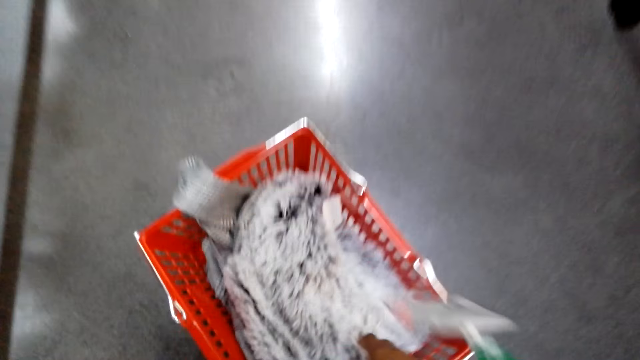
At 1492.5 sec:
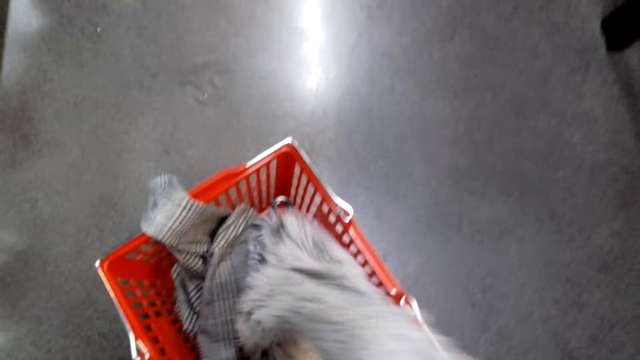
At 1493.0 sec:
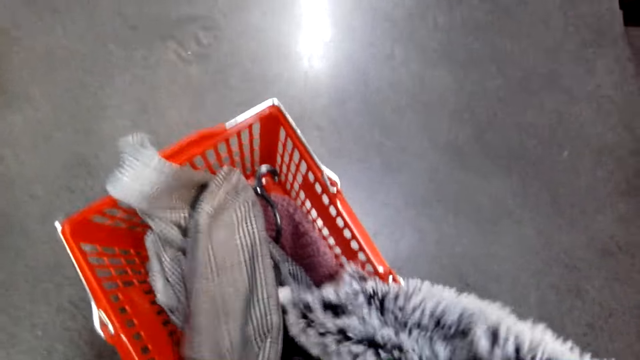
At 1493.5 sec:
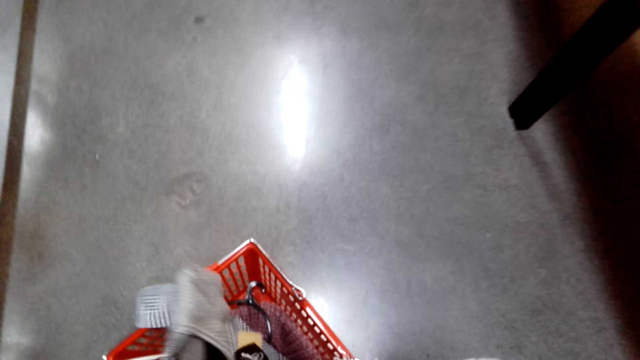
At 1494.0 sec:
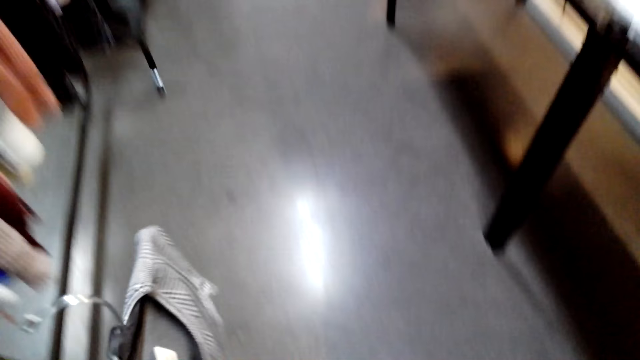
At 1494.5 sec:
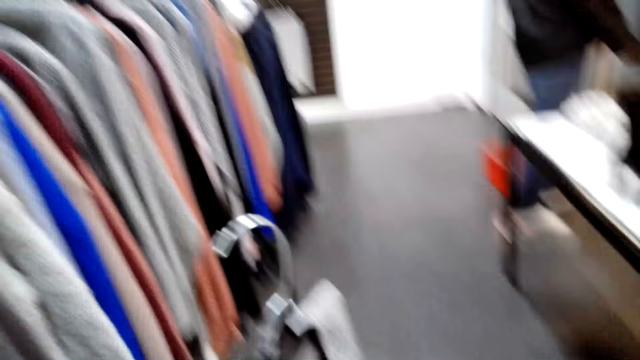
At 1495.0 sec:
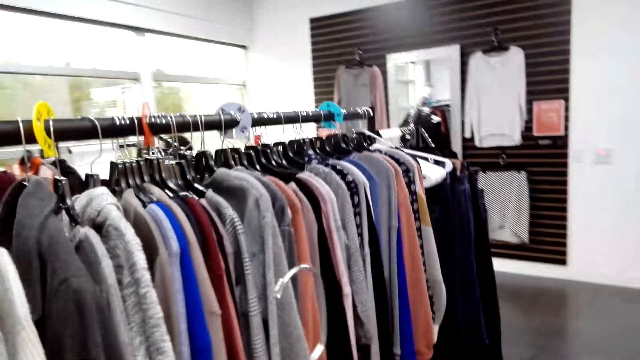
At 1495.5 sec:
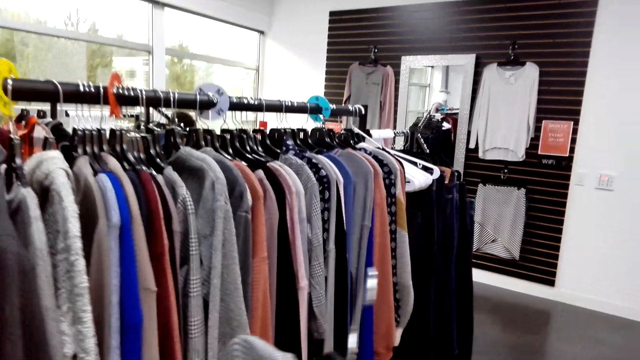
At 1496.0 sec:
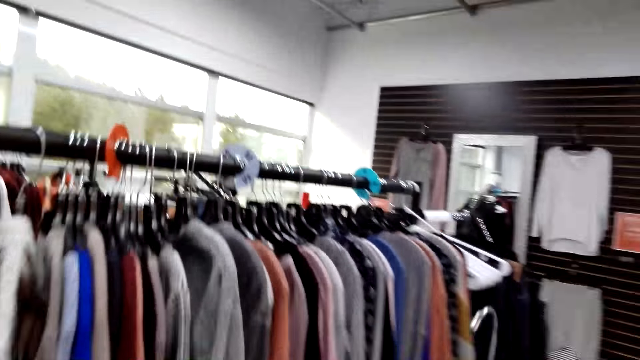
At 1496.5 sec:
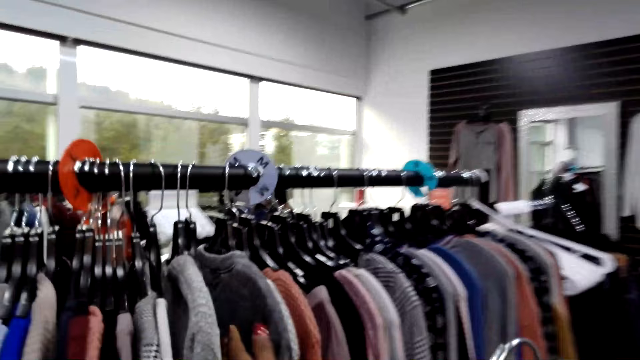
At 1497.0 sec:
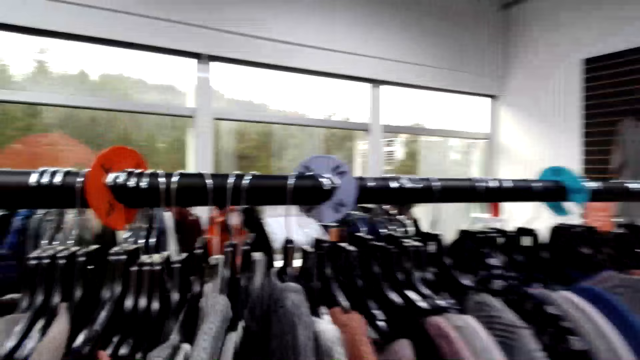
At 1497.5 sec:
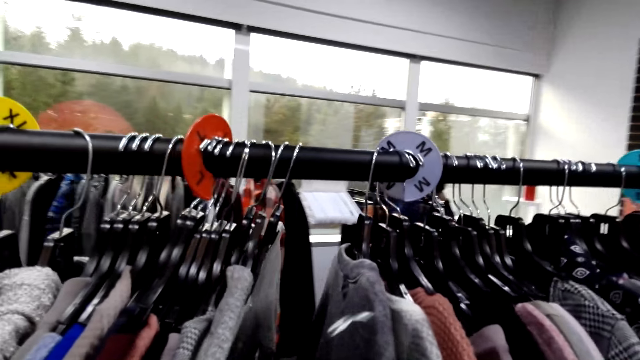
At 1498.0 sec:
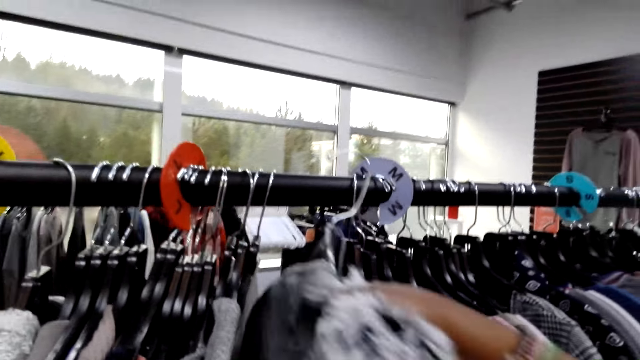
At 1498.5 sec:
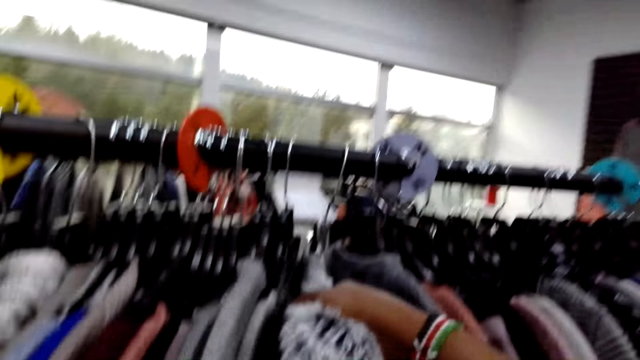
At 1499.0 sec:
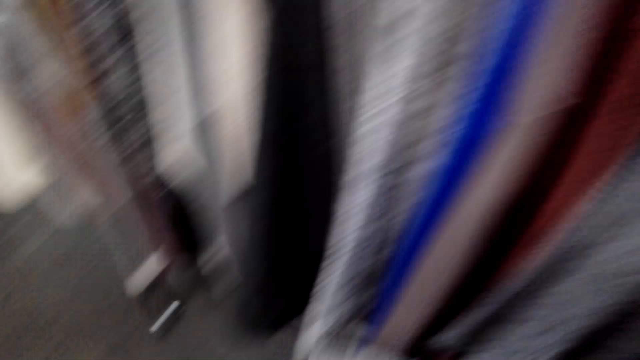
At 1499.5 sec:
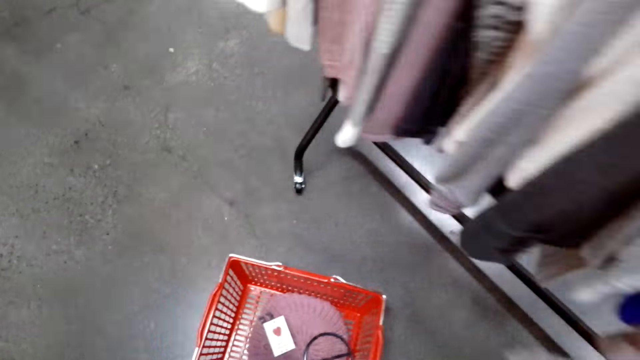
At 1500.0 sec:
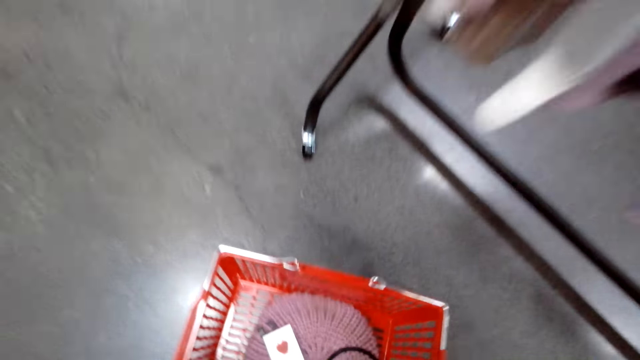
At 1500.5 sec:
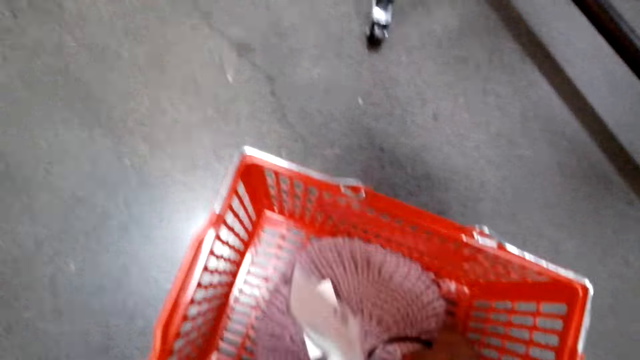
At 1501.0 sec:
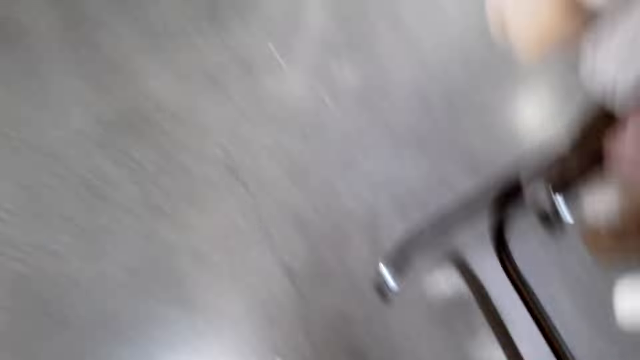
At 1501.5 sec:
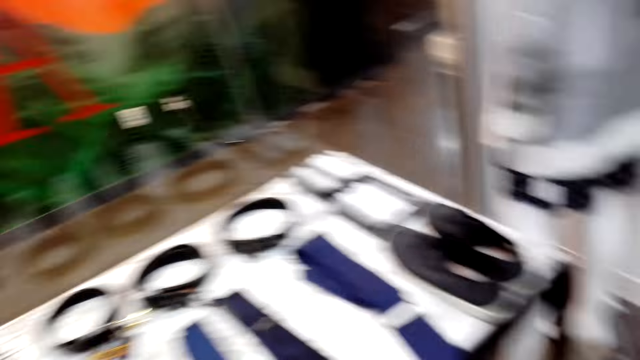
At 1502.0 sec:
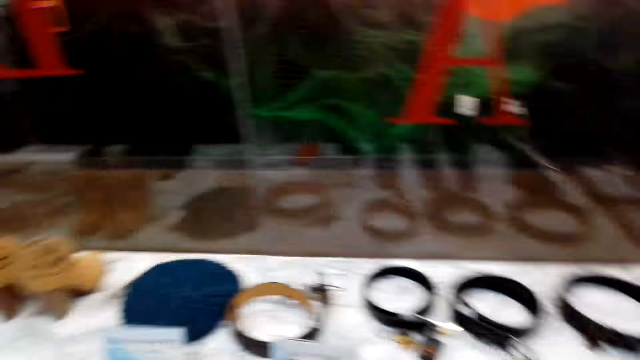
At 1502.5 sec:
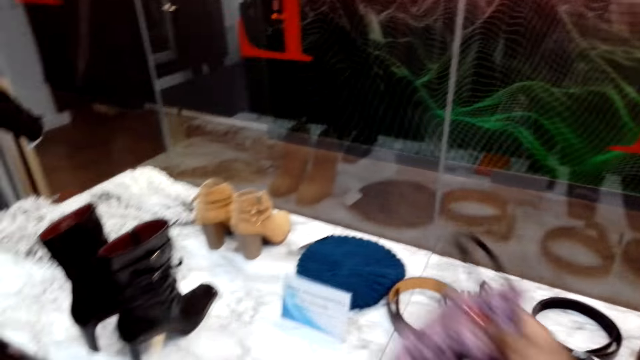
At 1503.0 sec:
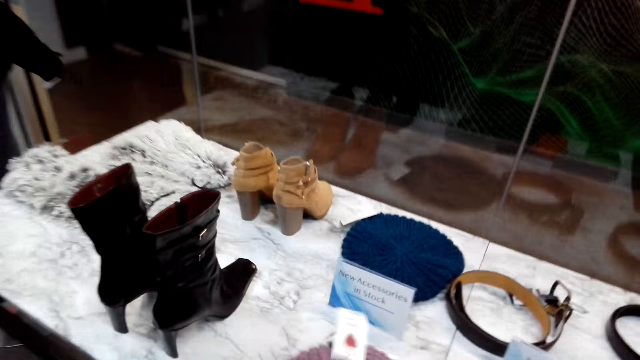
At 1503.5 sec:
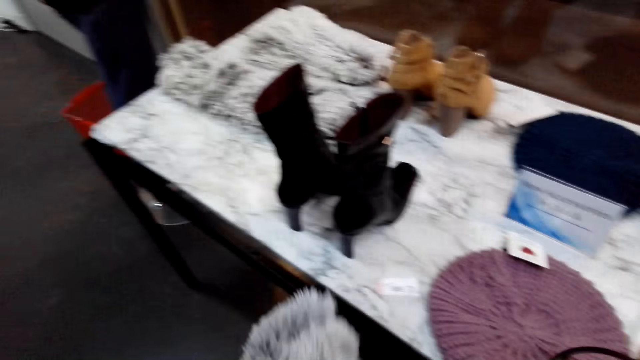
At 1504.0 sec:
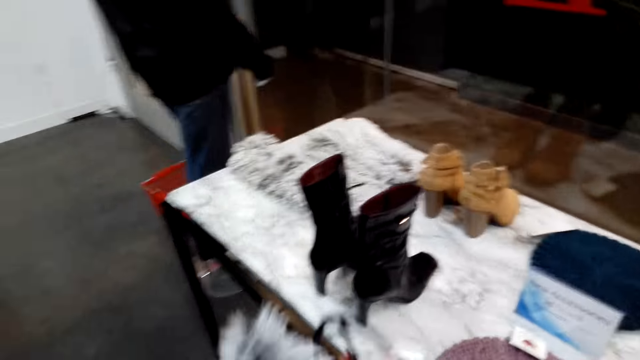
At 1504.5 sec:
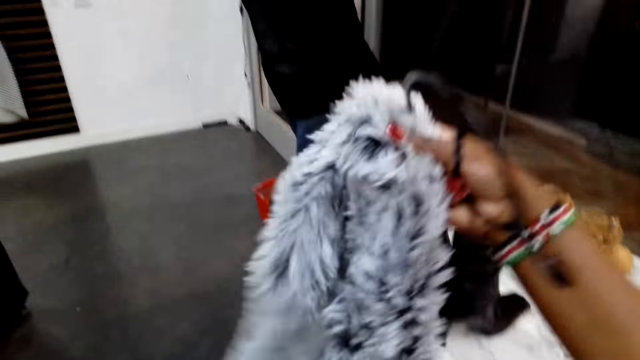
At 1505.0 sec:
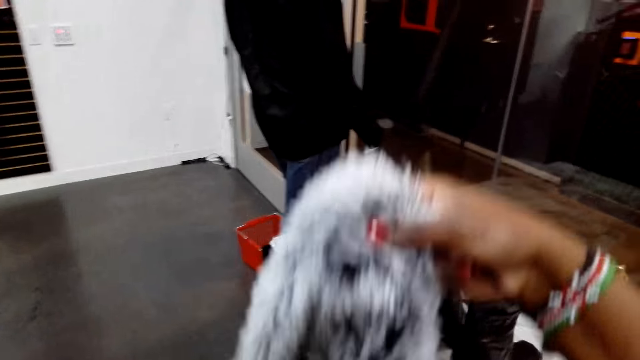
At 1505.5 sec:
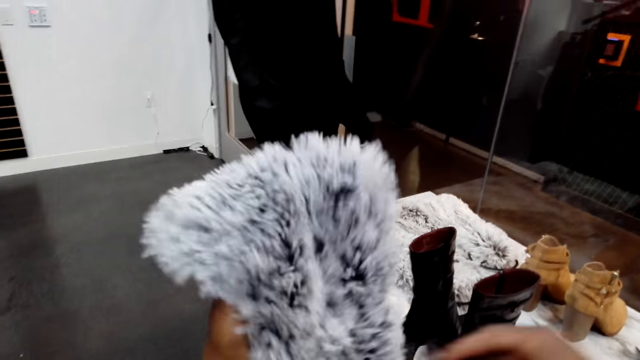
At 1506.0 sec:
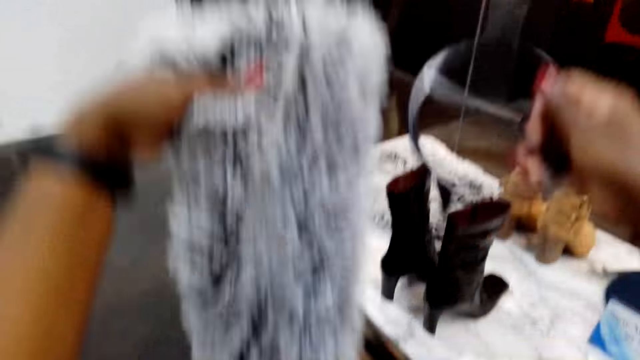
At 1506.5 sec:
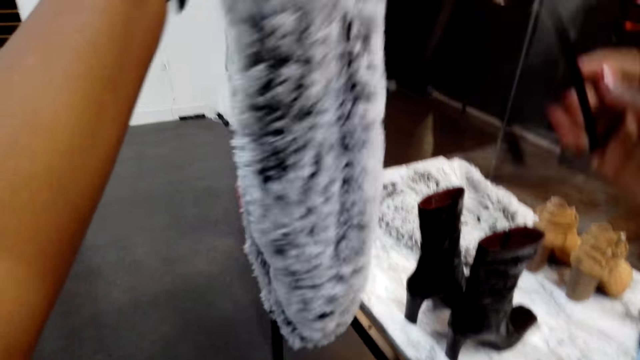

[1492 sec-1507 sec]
The camera wearer picks a scarf in a cart. They pick a dress in the cart. They look around. They align cloths on a hanger. They hang the dress on the hanger on a rack. They walk in a cloth shop. They pick a hat in the cart. They walk in the cloth shop. They put the hat on the display table. They pick the scarf in the cart. They straighten the scarf and raise the scarf up.

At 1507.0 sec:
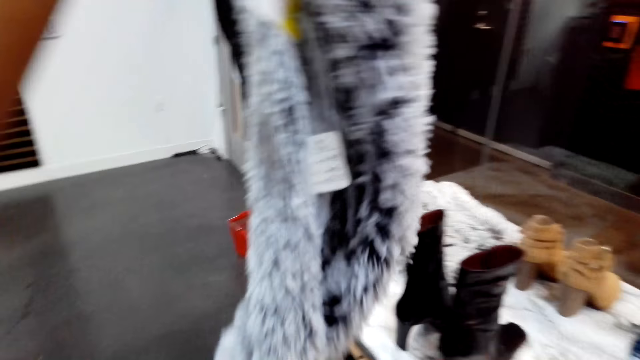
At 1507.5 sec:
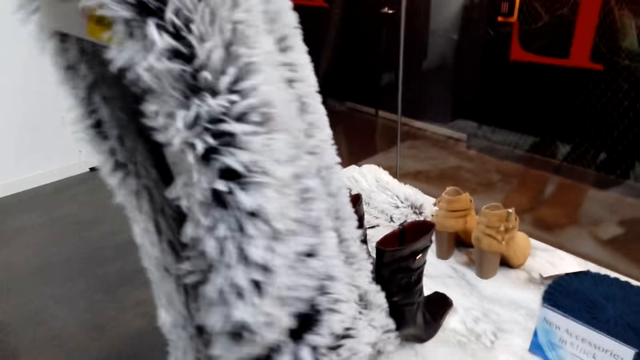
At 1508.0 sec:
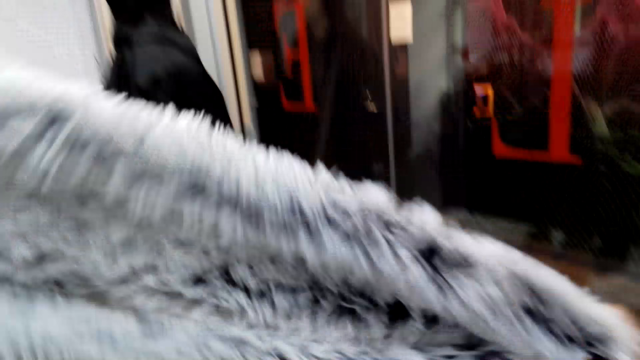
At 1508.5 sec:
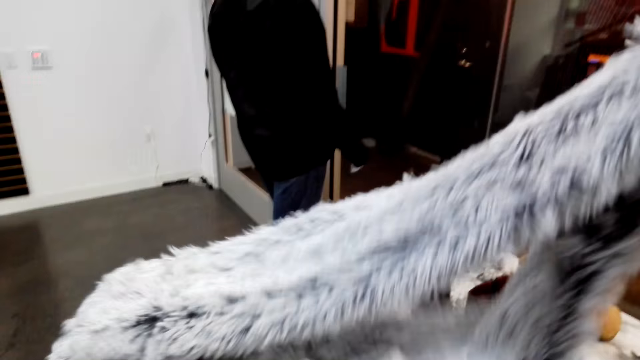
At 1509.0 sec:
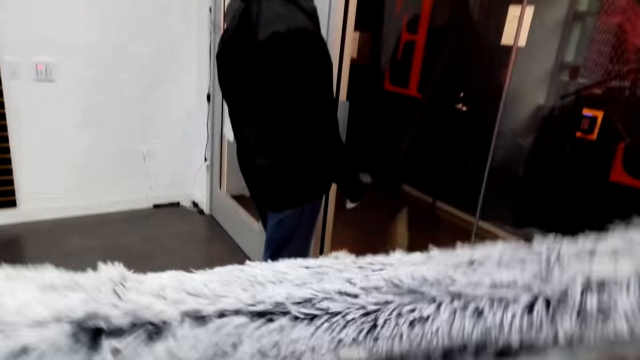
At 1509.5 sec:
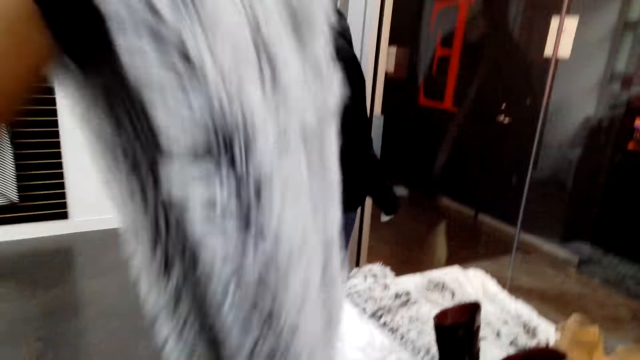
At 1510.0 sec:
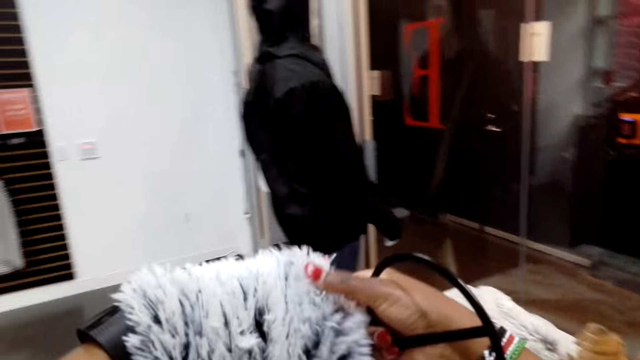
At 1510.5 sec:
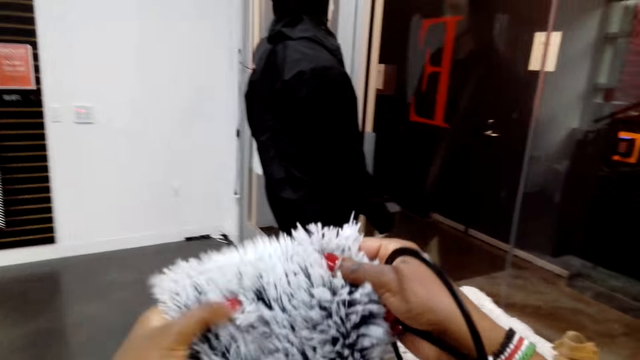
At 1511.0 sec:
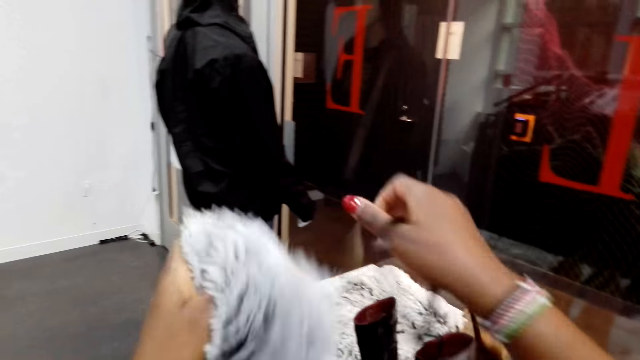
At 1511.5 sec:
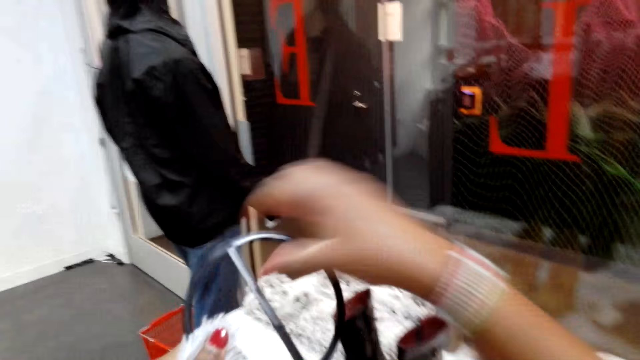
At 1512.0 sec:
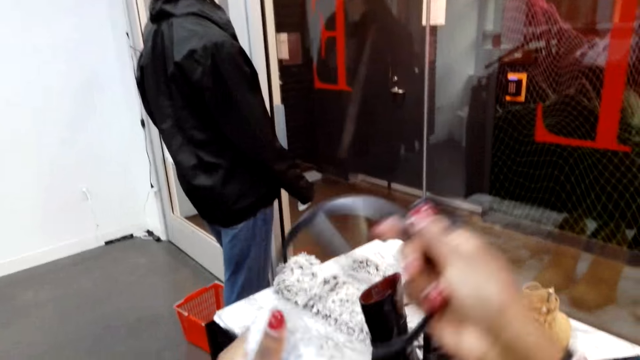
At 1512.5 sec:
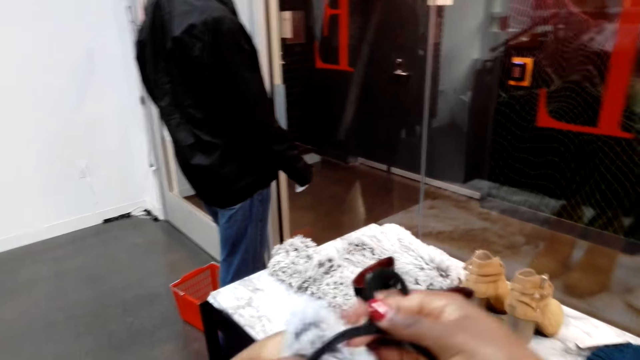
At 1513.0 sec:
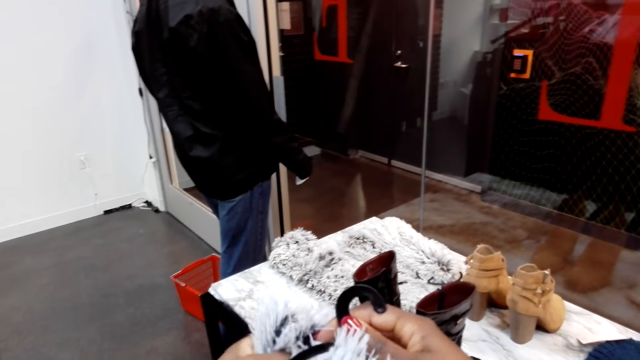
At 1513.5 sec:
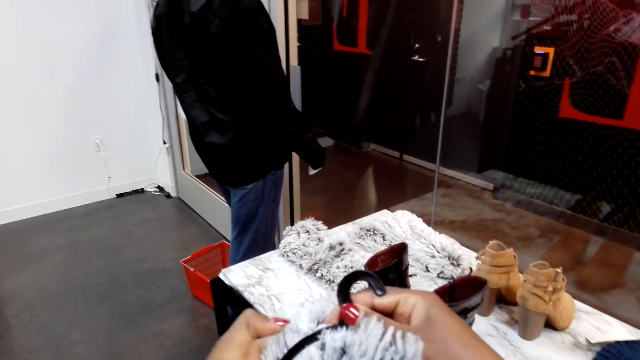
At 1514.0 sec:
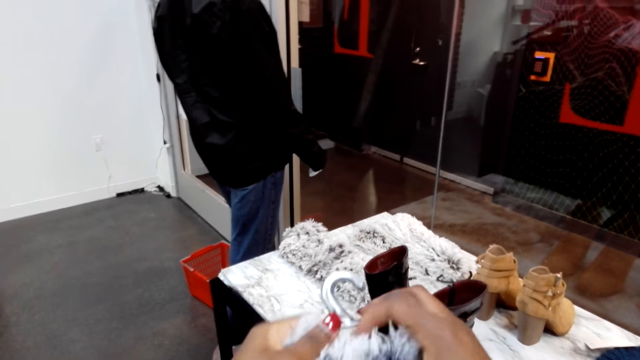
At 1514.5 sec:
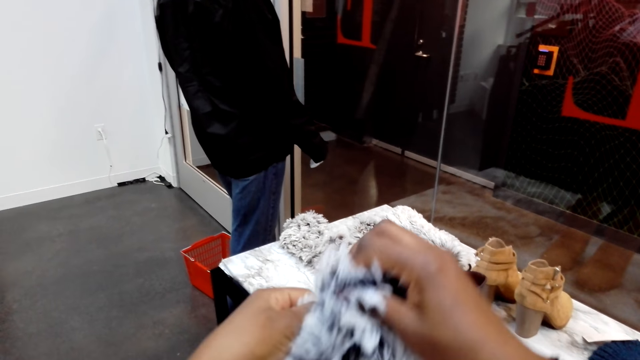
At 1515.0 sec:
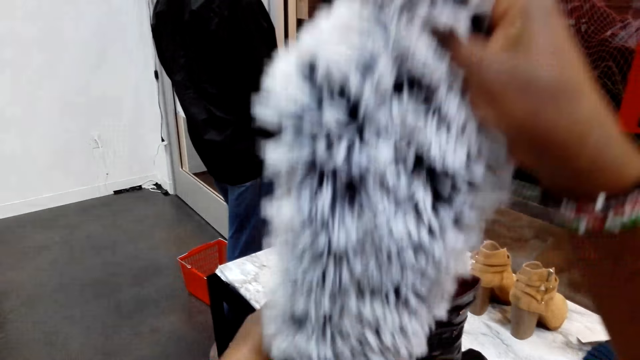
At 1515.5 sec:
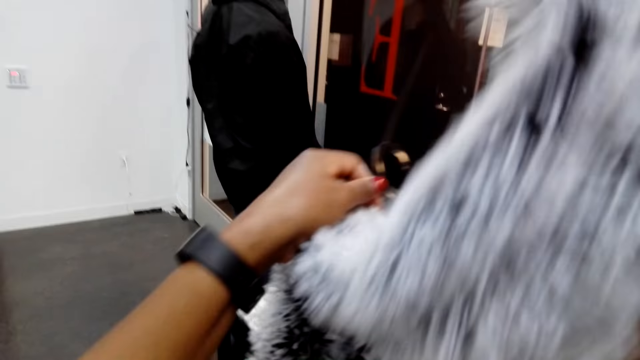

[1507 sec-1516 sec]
The camera wearer puts a scarf on a hanger. They straighten the scarf on the hanger.
